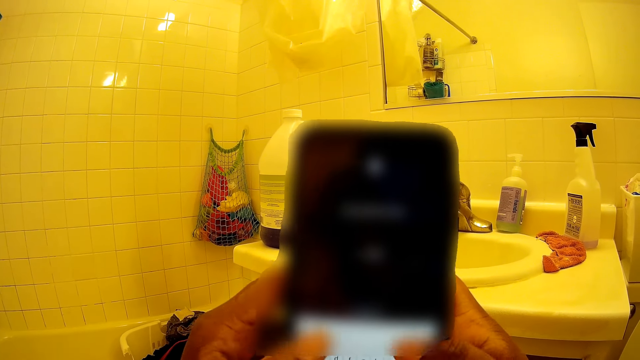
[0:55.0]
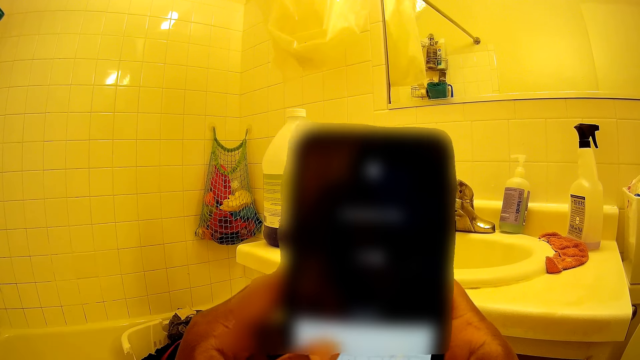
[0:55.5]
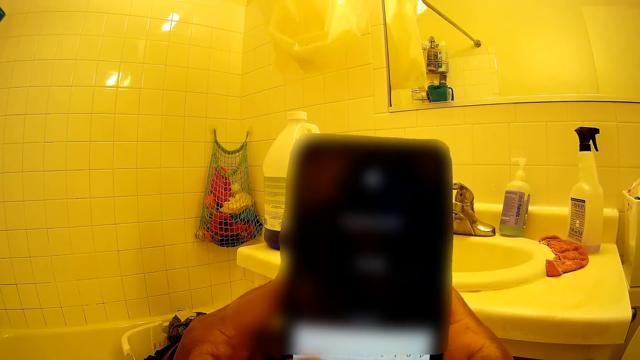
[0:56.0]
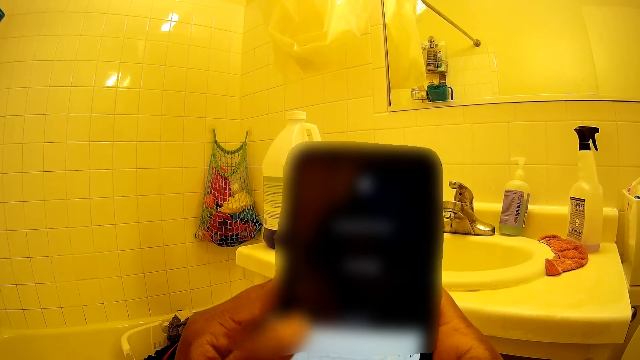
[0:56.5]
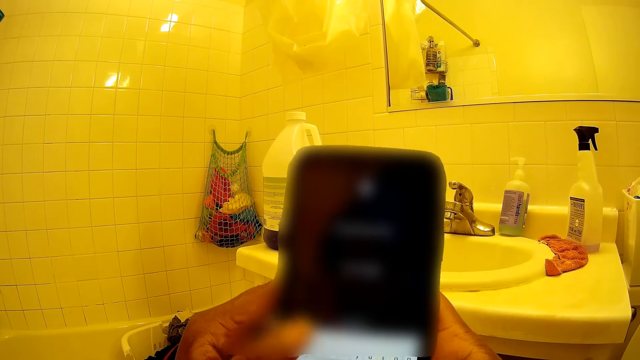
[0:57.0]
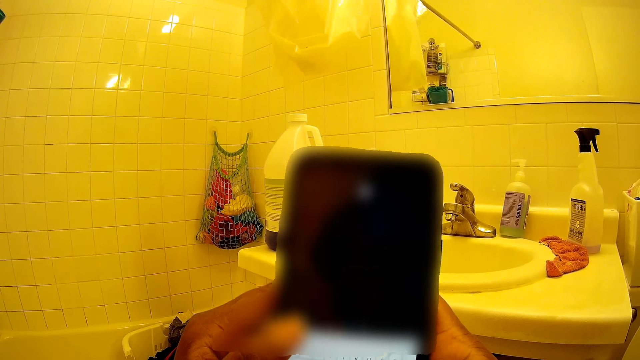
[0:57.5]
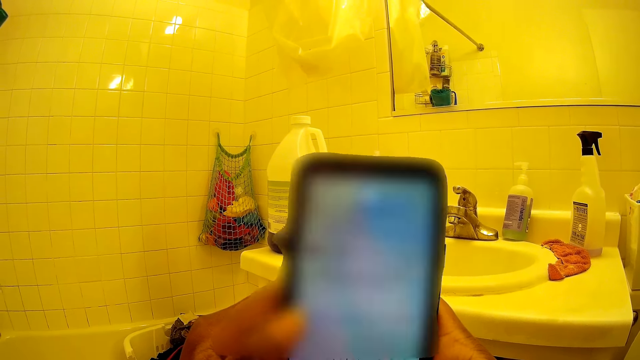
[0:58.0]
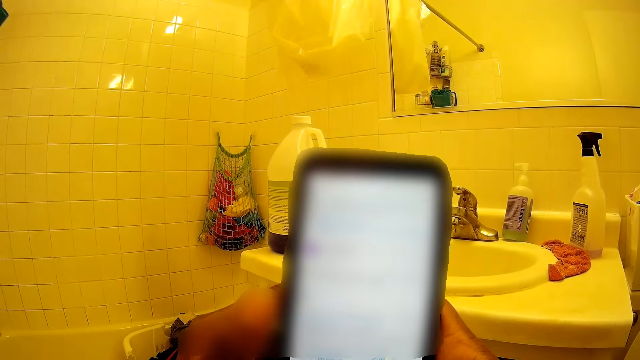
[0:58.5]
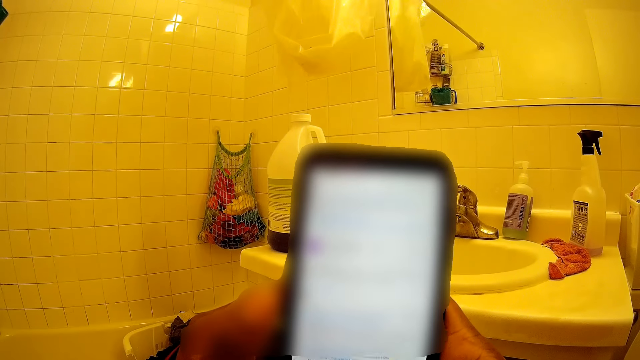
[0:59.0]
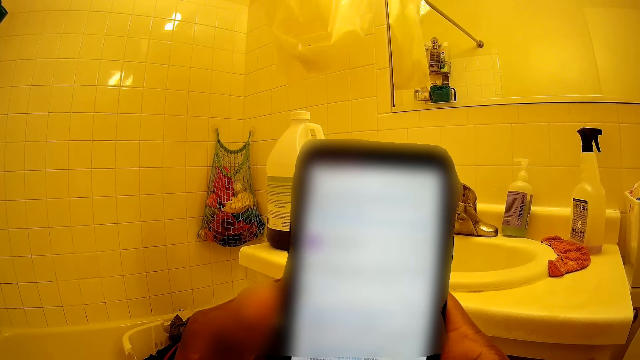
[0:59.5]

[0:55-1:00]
The camera wearer operates the phone with both hands.

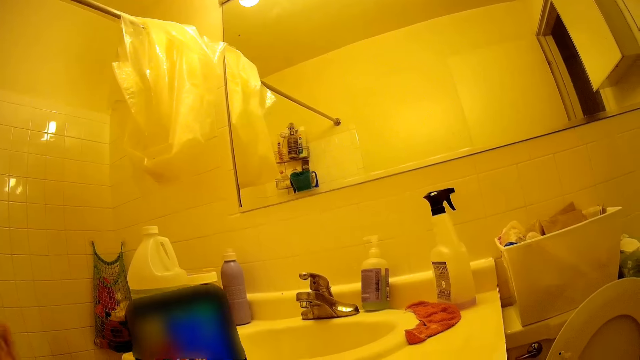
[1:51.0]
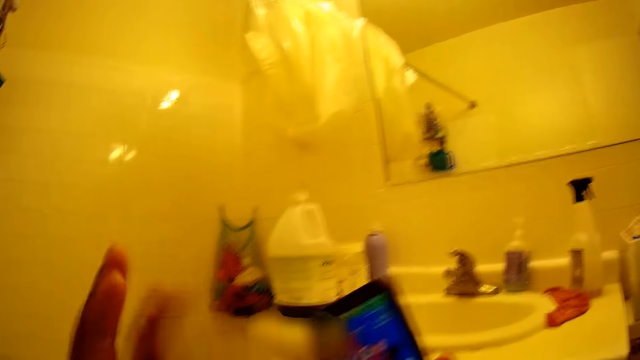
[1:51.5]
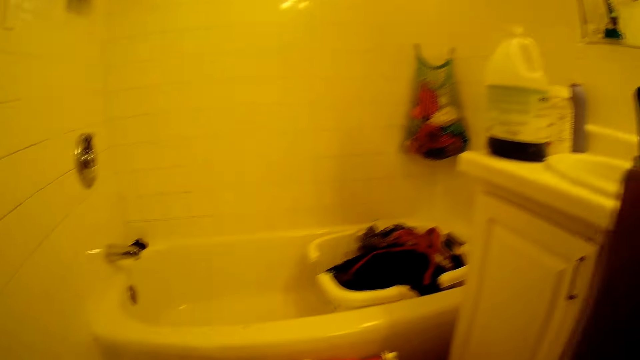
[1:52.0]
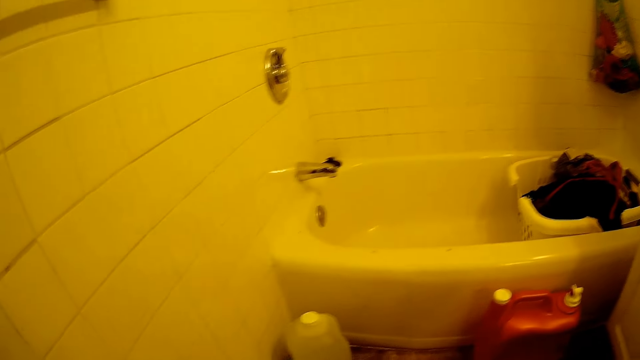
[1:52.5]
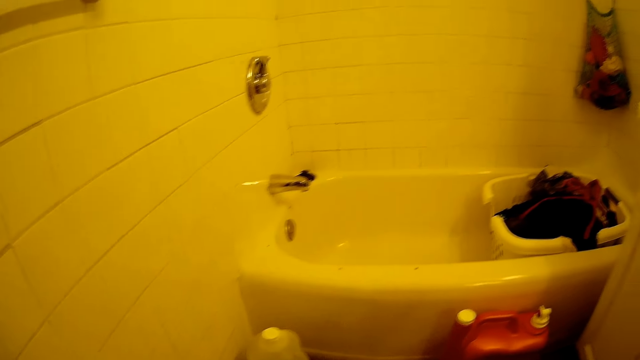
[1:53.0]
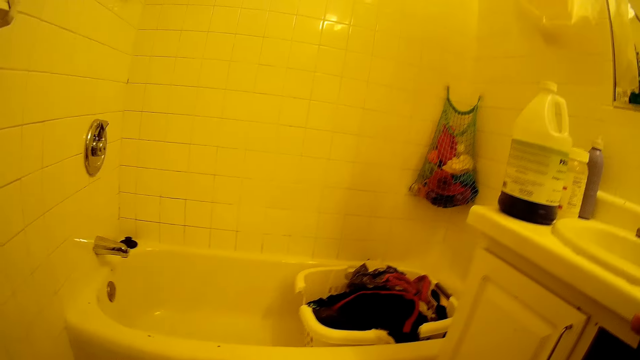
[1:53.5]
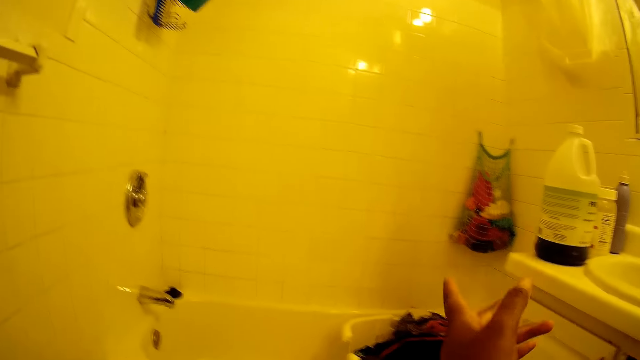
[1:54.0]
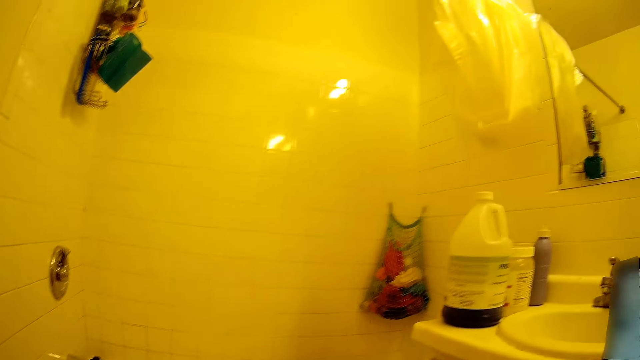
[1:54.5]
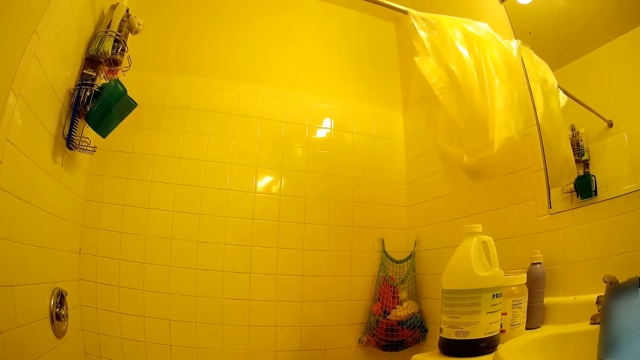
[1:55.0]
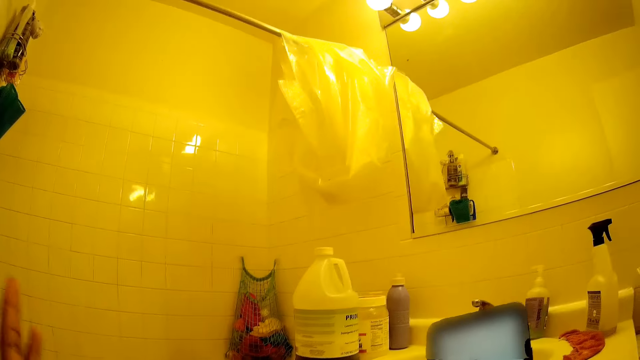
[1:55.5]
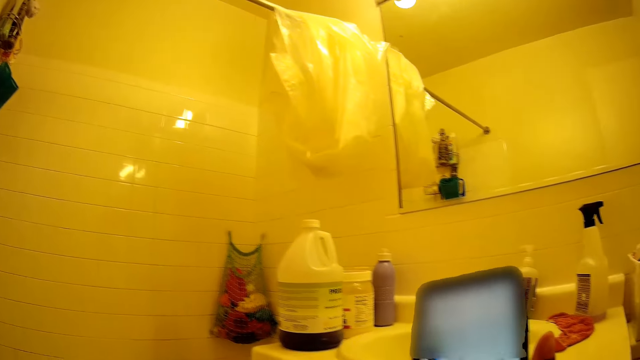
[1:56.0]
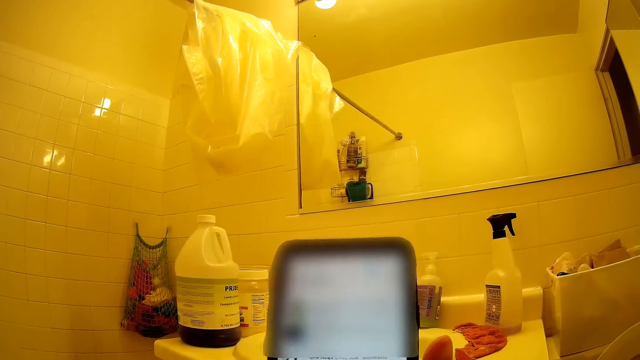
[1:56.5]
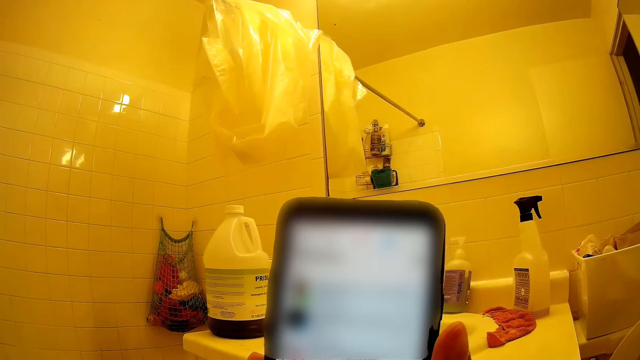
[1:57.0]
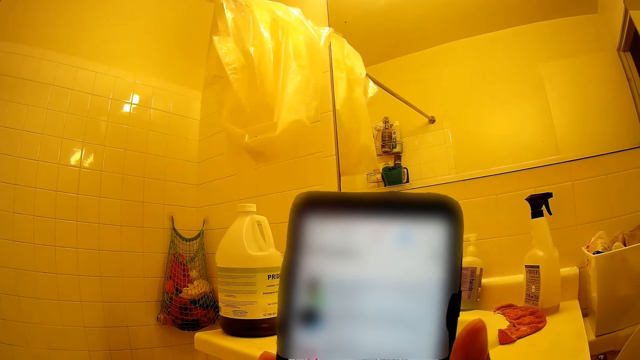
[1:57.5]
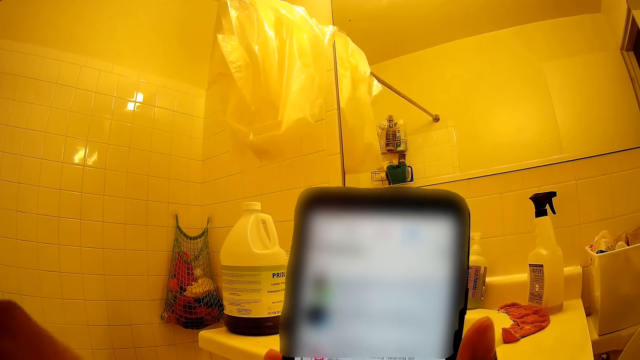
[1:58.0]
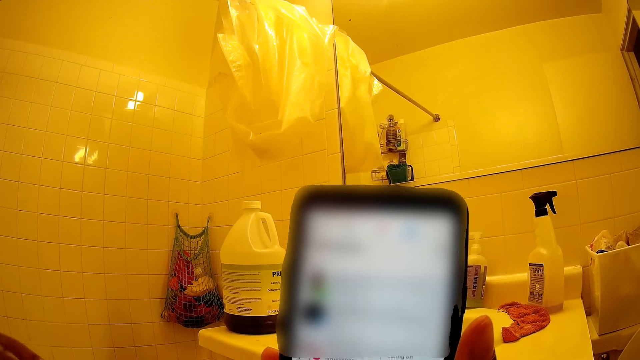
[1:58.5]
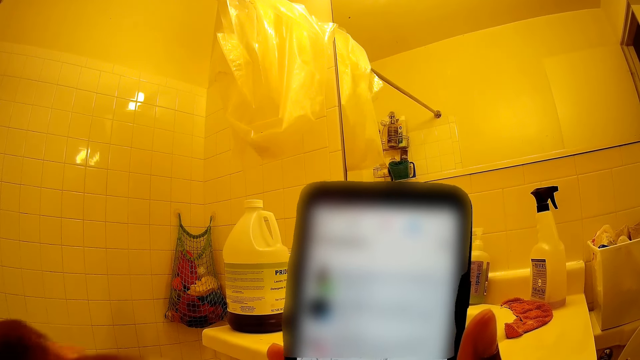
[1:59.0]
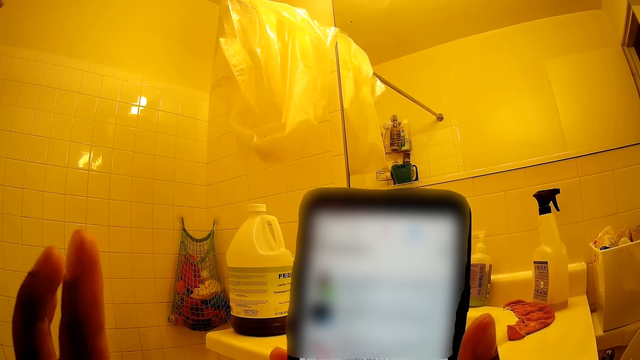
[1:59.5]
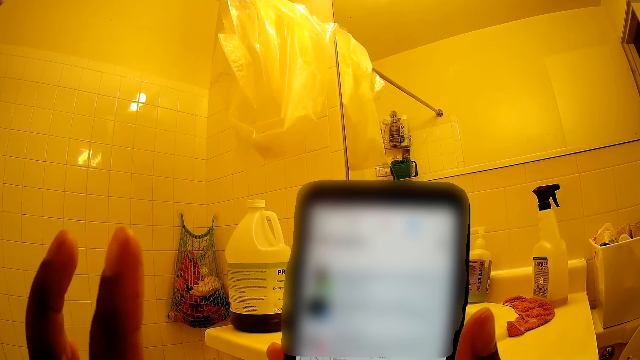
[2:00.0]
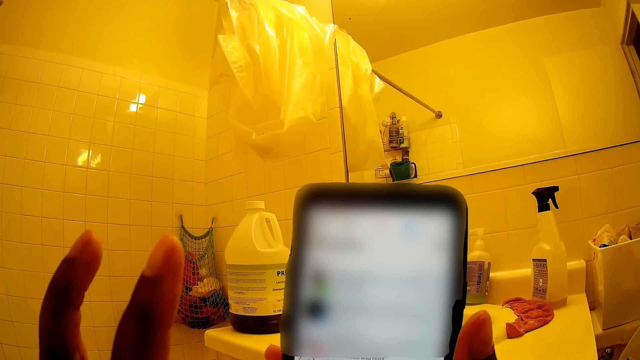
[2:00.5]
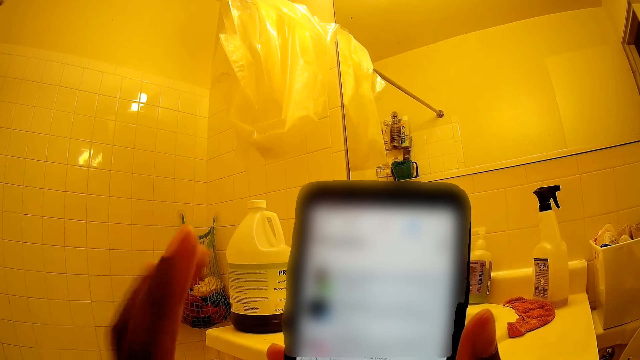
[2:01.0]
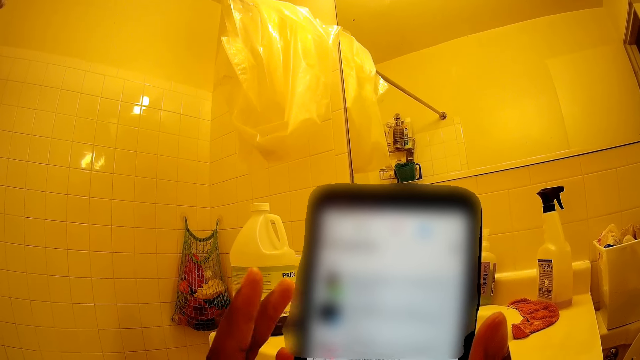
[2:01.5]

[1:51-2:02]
The camera wearer walks in the room. They use the phone.

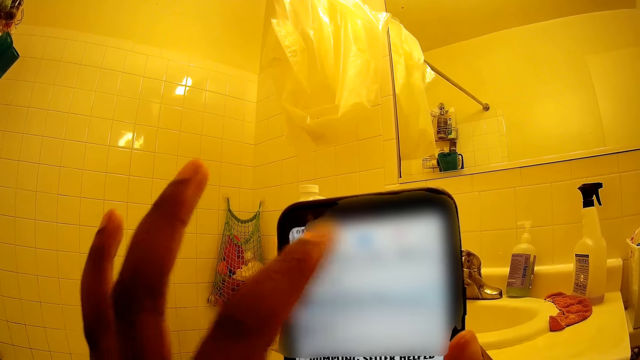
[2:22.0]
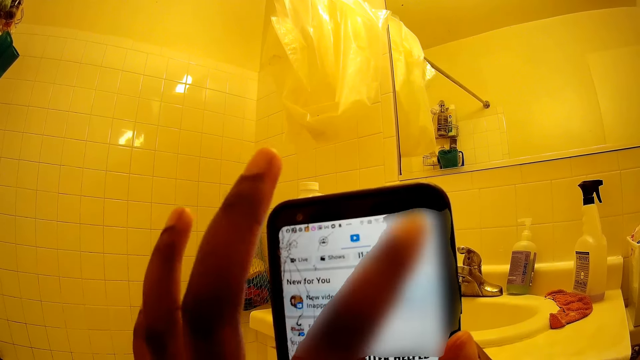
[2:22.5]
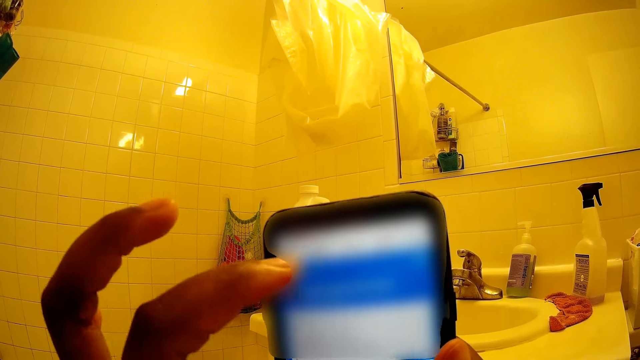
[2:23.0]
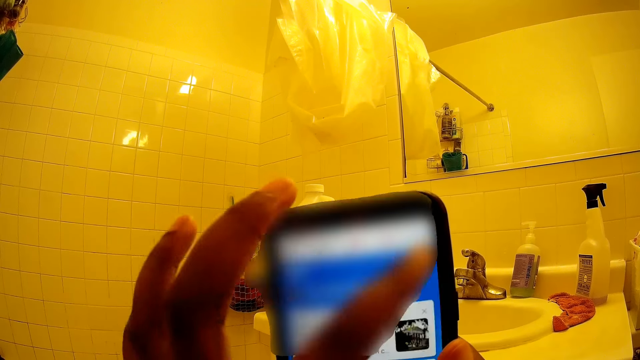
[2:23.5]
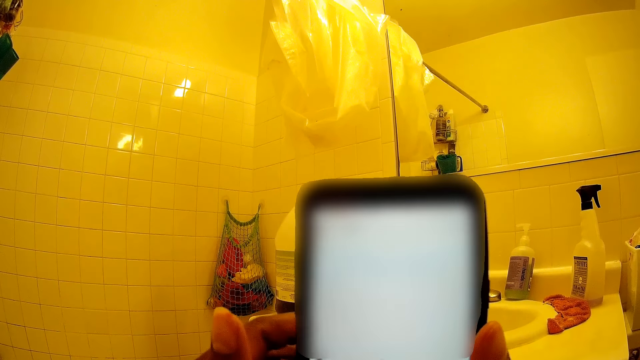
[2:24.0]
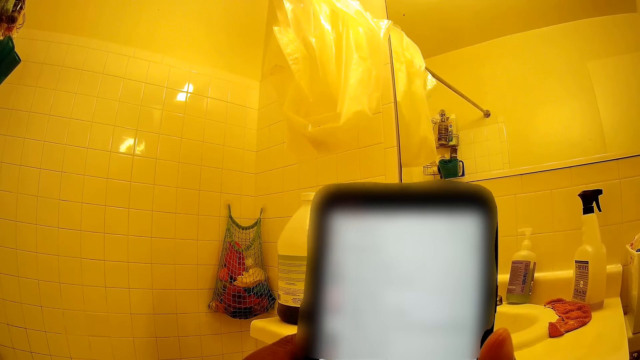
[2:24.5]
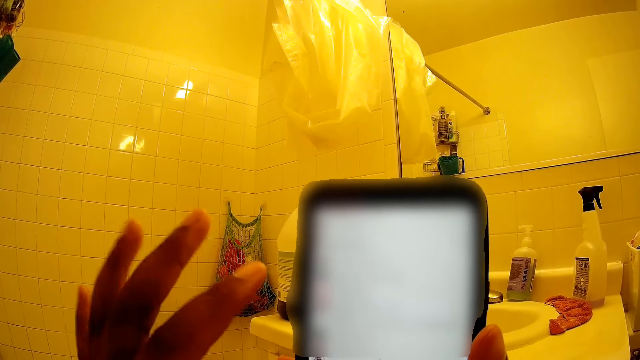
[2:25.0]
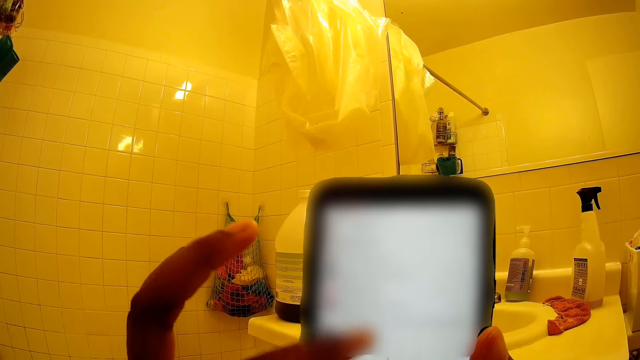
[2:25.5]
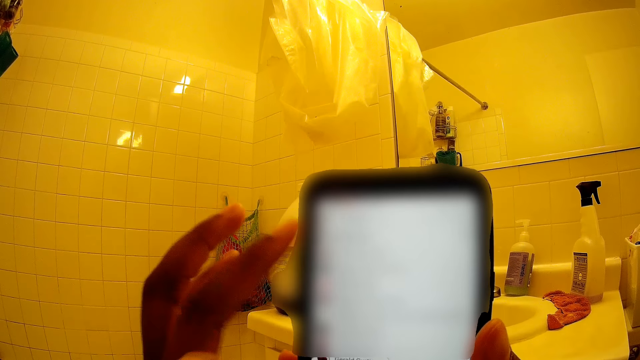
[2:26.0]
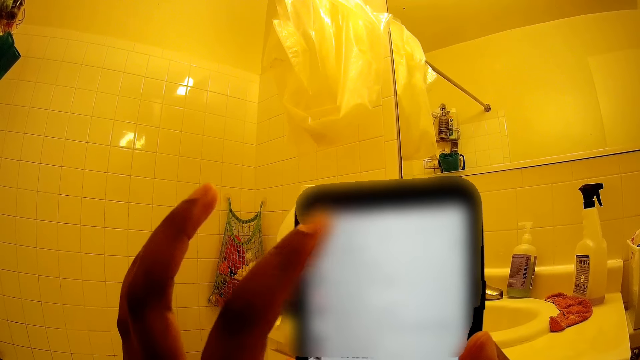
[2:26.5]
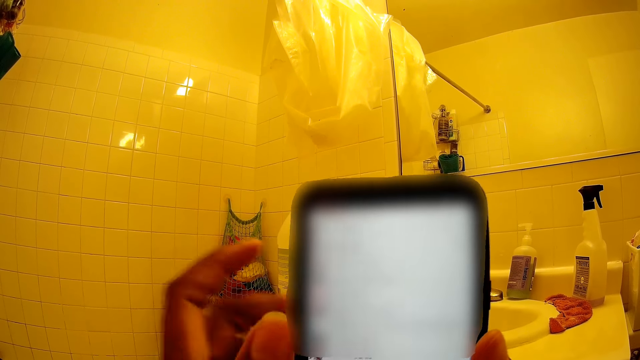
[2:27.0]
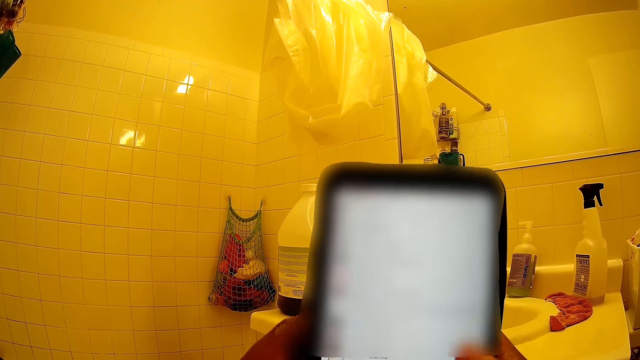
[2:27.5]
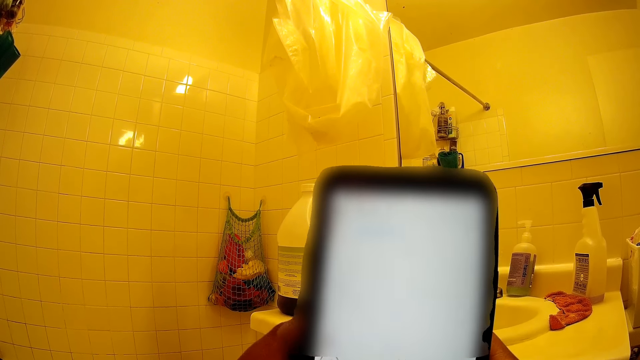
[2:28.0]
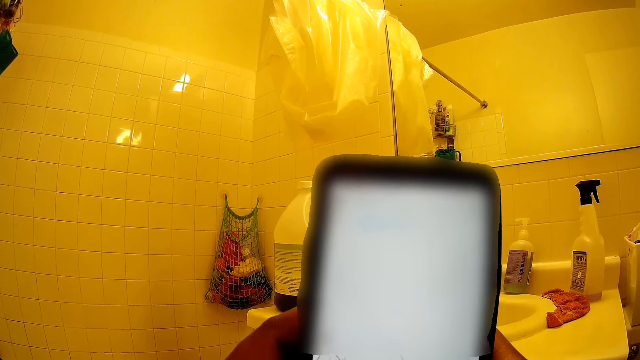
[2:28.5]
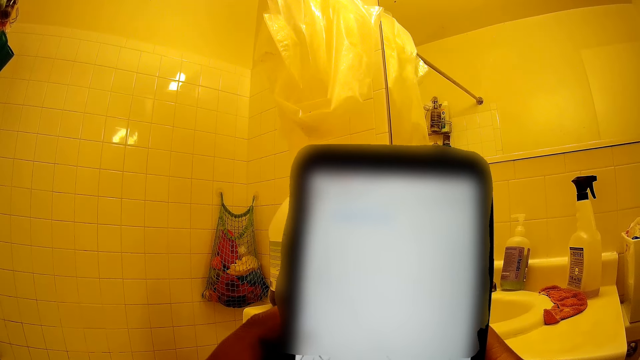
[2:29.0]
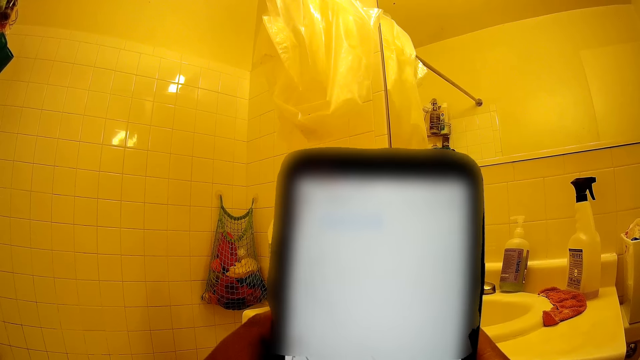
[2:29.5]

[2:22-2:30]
The camera wearer holds the phone with both hands. She operates the phone with her left hand. She holds the phone with both hands. She operates the phone with both hands.
